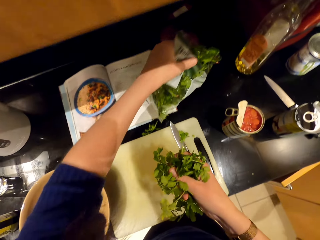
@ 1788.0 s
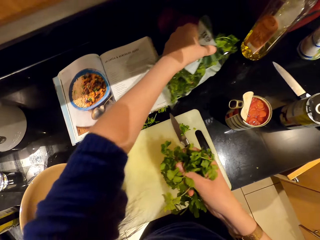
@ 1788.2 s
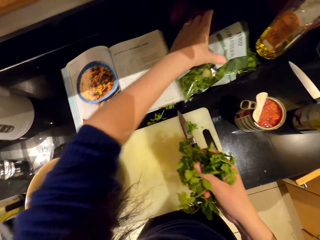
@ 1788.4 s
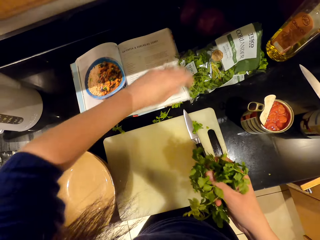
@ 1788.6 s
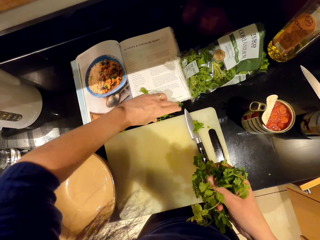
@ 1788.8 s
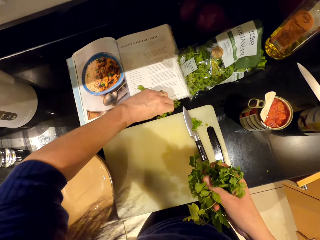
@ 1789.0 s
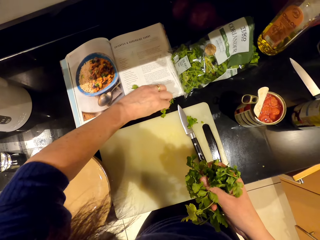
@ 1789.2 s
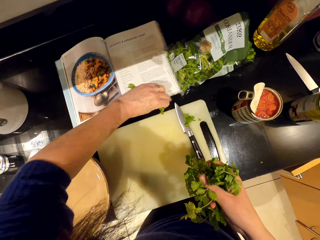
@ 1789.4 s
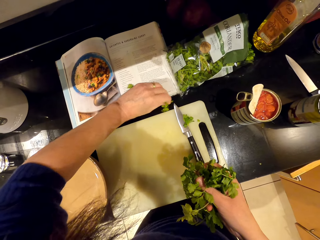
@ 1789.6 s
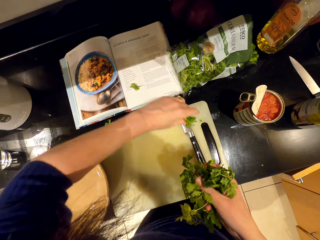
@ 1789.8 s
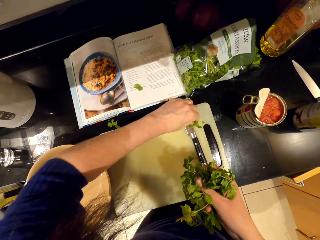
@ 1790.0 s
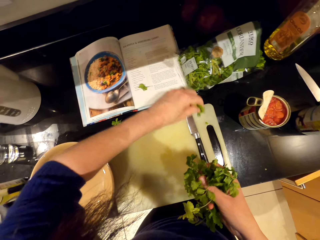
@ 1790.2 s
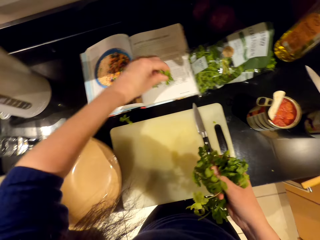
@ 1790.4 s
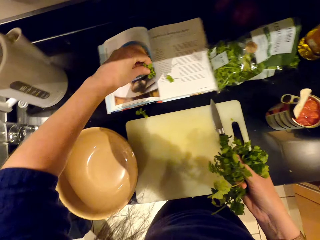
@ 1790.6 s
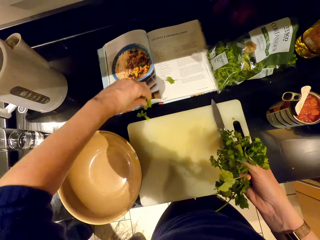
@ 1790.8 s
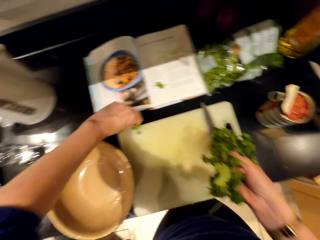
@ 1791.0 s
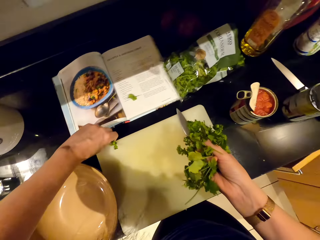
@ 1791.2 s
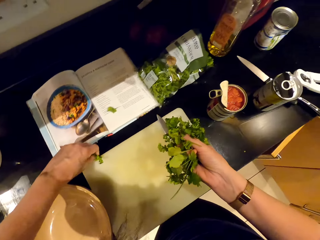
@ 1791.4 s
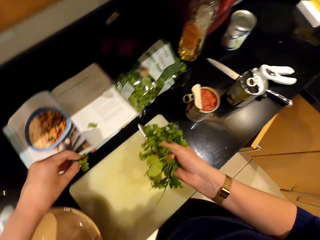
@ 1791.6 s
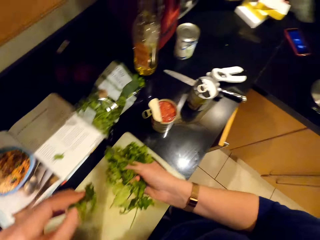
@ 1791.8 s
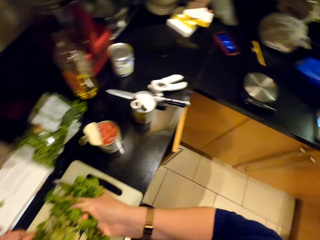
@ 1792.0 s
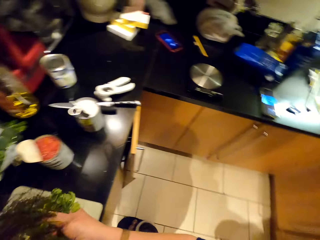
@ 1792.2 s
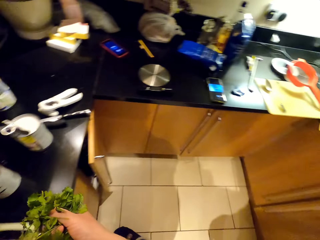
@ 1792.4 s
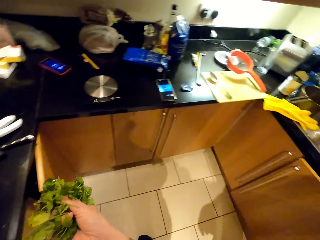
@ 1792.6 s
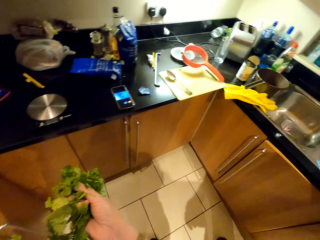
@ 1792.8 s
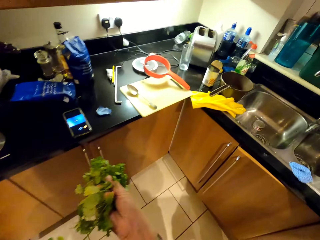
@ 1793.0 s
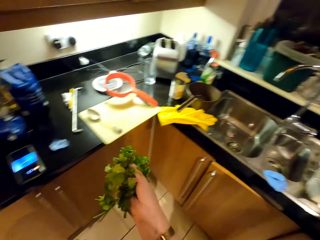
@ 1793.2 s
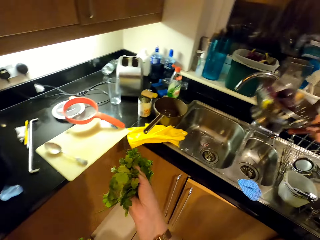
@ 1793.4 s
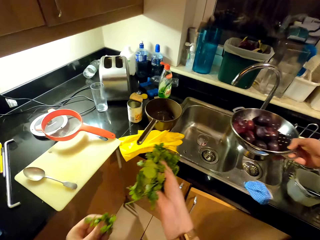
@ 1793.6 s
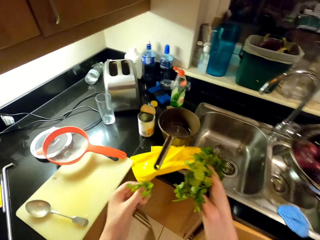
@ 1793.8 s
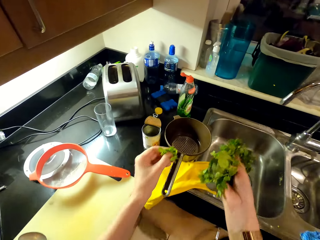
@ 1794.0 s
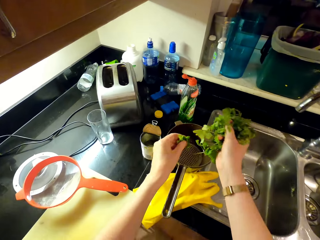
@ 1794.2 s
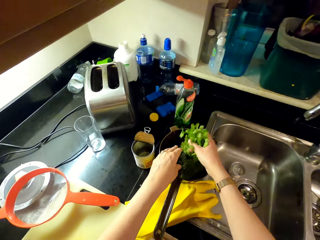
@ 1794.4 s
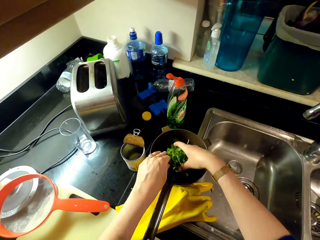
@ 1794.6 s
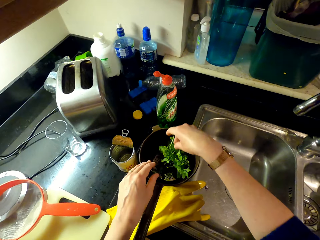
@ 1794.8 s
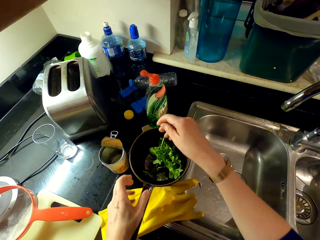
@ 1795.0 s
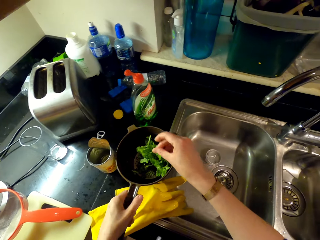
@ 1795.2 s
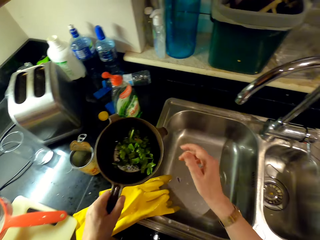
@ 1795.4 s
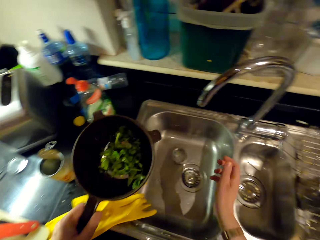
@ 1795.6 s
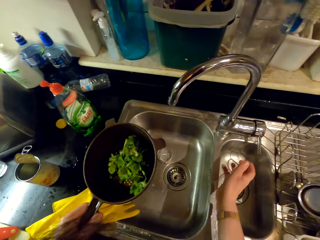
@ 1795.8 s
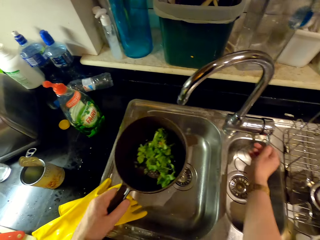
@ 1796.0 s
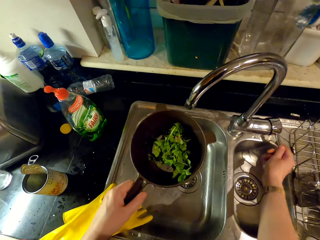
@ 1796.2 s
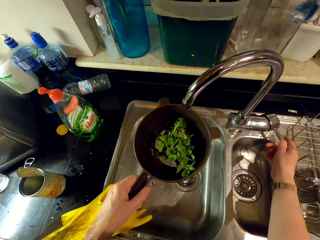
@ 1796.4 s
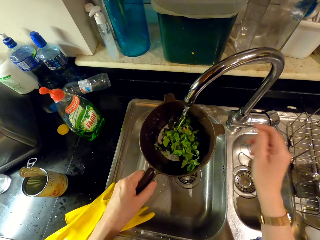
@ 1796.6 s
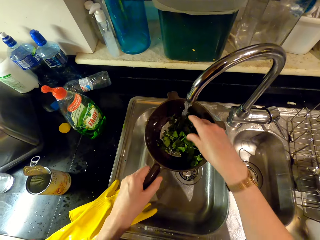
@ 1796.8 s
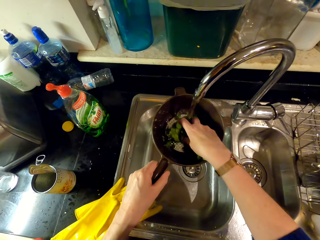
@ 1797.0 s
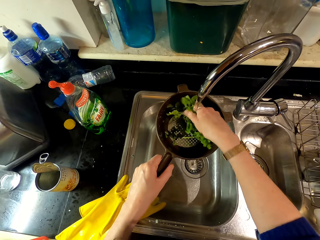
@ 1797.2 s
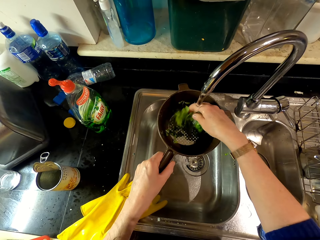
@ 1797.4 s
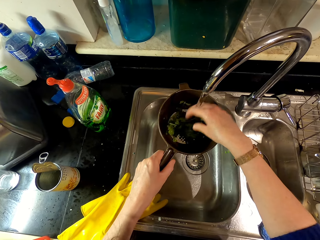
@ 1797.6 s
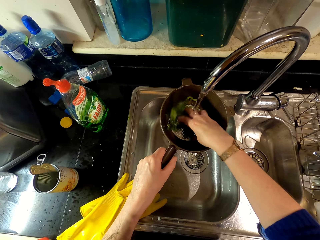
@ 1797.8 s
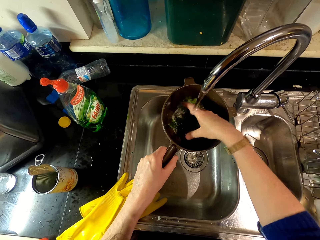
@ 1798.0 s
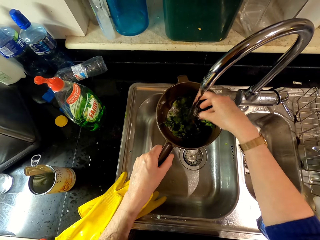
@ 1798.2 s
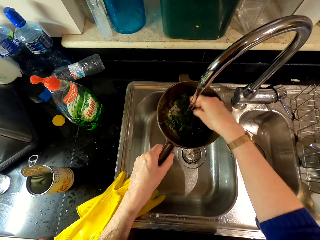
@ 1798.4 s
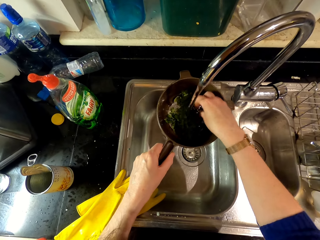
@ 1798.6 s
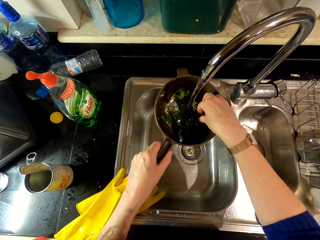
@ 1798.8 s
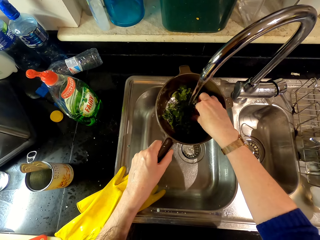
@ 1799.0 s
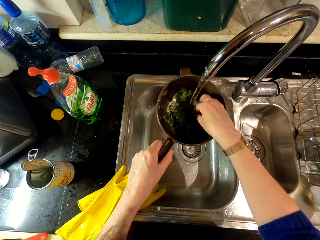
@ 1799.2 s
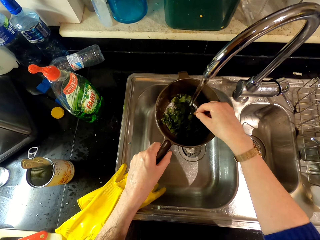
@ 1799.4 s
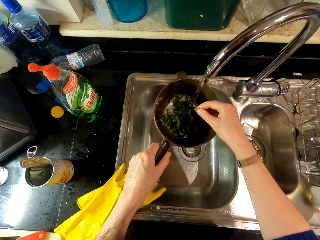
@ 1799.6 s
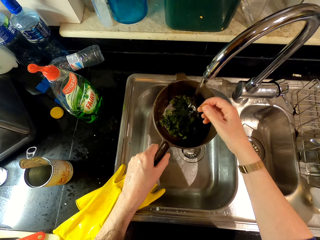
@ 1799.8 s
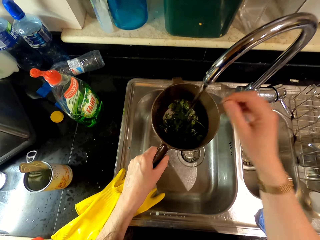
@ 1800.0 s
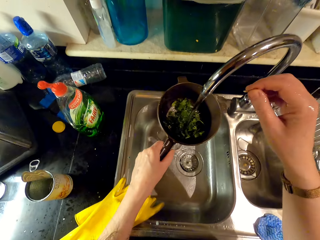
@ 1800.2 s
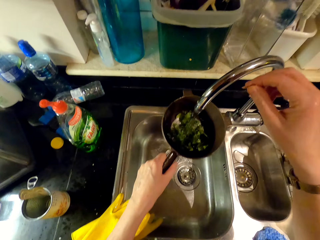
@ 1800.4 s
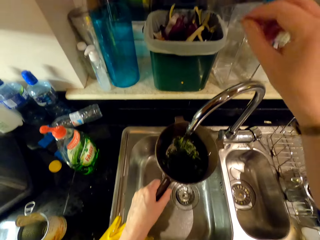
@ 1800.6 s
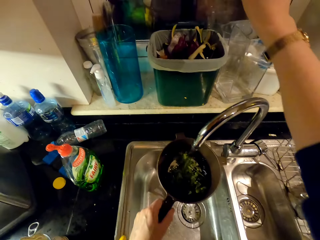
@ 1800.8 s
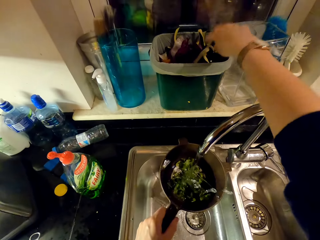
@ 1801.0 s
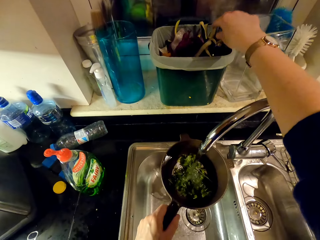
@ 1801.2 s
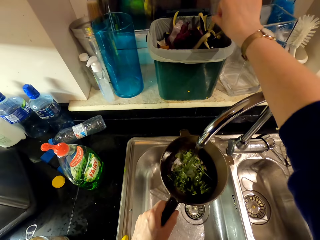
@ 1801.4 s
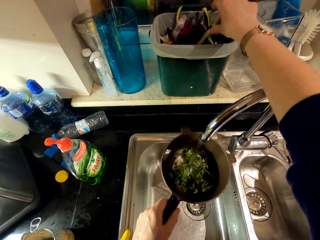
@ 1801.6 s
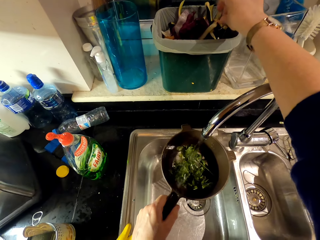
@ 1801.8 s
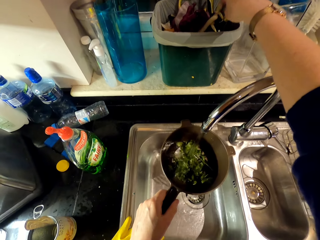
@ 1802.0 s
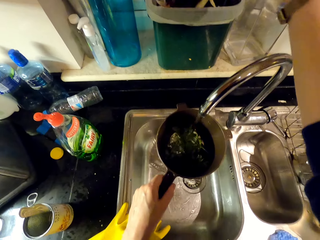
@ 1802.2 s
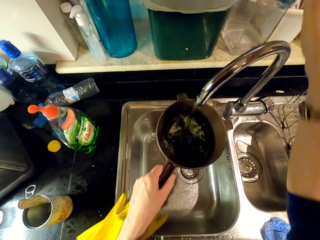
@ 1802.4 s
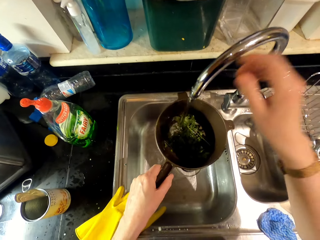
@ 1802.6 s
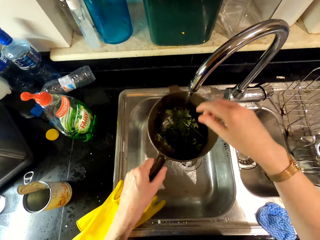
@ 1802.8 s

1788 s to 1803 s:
The camera wearer puts the nylon paper aside. They pick up the vegetables. They walk around. They put the coriander leaves in the strainer or colander. They pick up the colander. They open the tap. They rinse the coriander leaves. They pick up waste. They throw the waste in the bin.

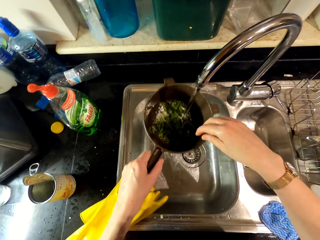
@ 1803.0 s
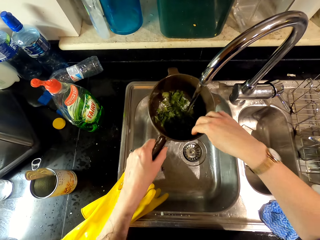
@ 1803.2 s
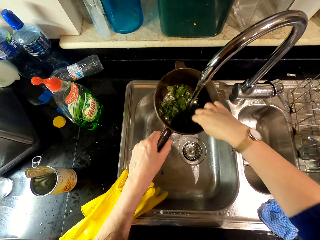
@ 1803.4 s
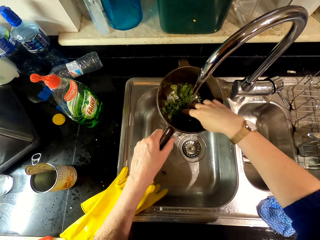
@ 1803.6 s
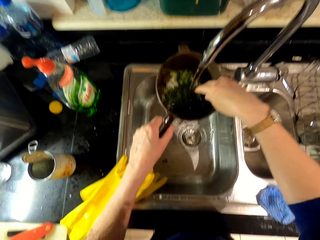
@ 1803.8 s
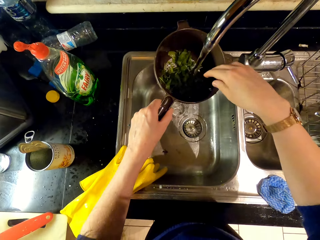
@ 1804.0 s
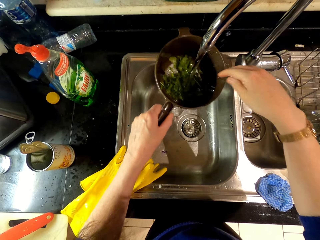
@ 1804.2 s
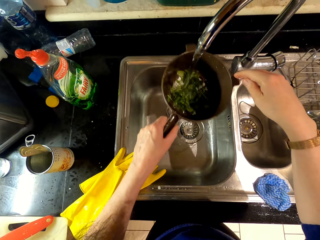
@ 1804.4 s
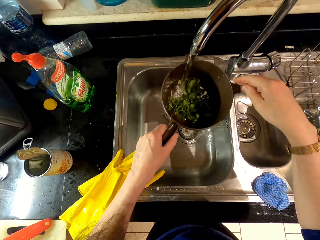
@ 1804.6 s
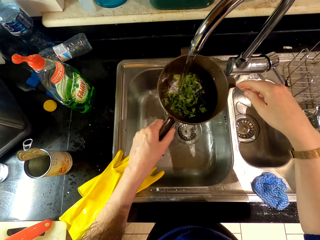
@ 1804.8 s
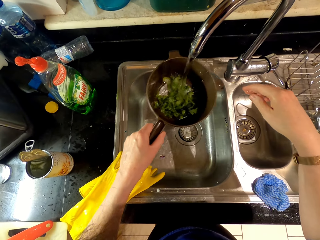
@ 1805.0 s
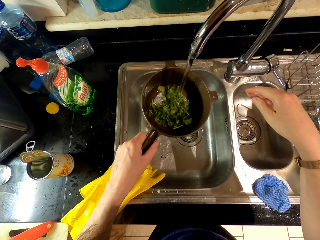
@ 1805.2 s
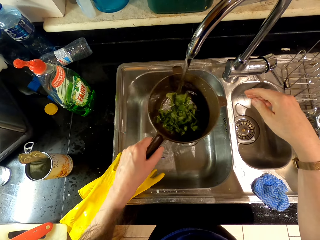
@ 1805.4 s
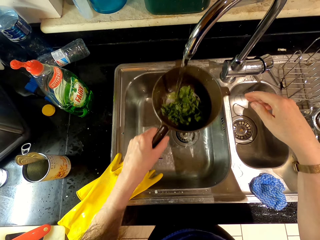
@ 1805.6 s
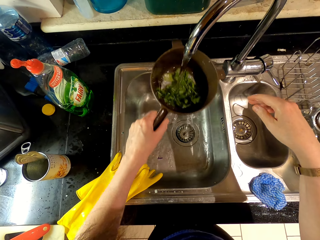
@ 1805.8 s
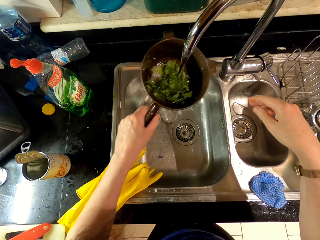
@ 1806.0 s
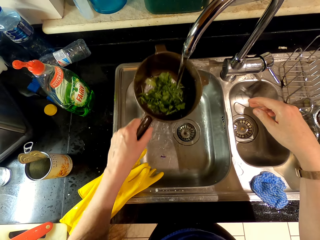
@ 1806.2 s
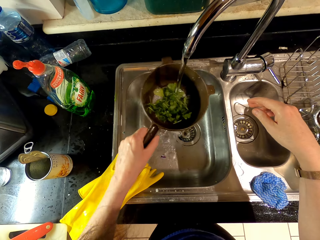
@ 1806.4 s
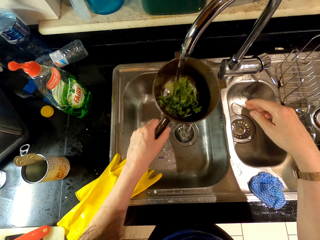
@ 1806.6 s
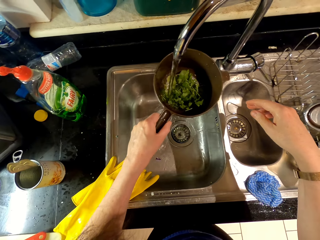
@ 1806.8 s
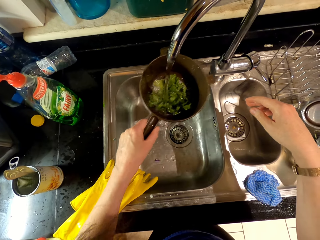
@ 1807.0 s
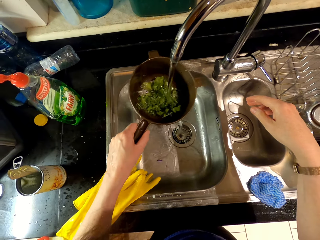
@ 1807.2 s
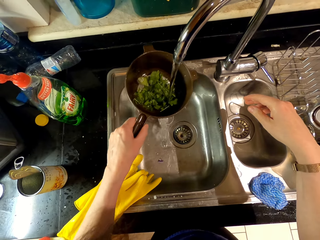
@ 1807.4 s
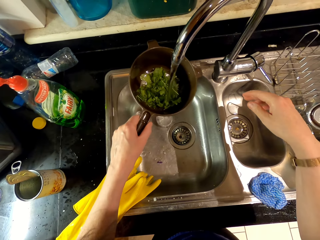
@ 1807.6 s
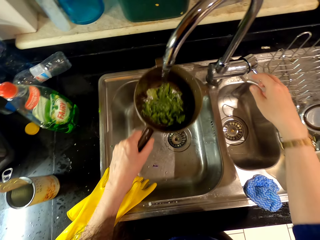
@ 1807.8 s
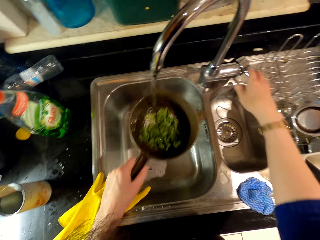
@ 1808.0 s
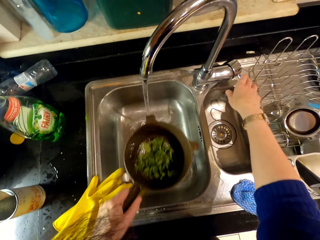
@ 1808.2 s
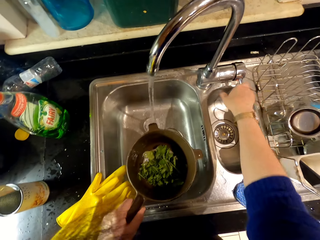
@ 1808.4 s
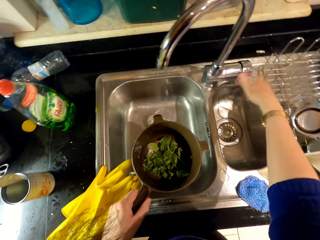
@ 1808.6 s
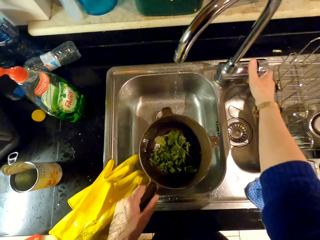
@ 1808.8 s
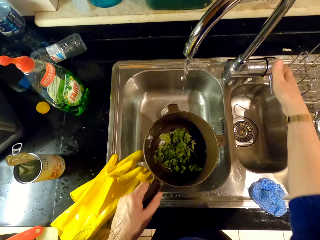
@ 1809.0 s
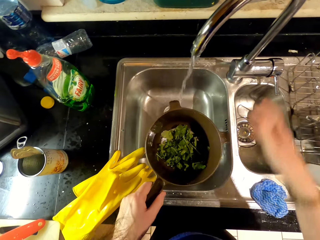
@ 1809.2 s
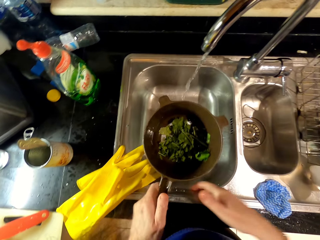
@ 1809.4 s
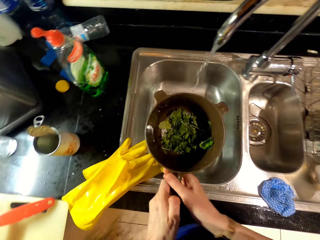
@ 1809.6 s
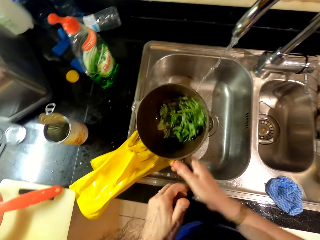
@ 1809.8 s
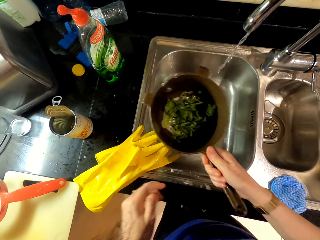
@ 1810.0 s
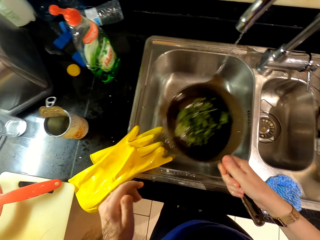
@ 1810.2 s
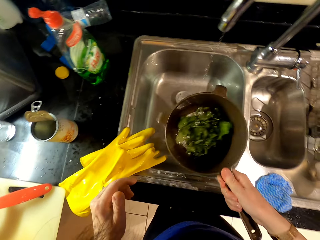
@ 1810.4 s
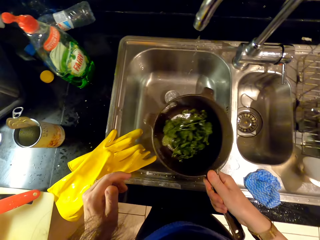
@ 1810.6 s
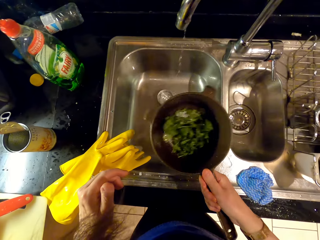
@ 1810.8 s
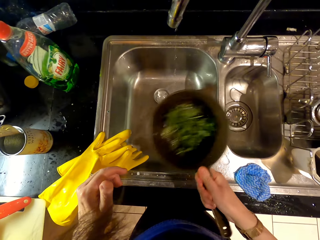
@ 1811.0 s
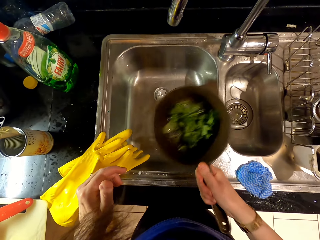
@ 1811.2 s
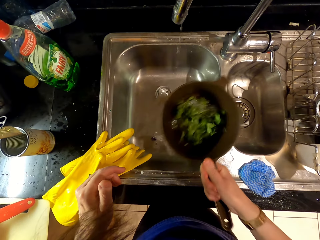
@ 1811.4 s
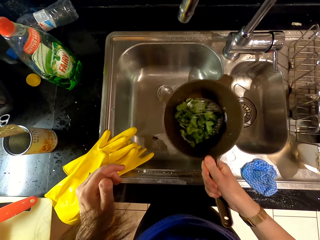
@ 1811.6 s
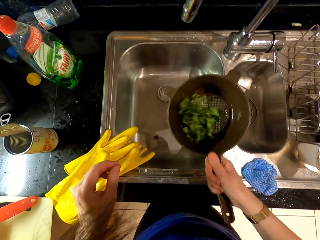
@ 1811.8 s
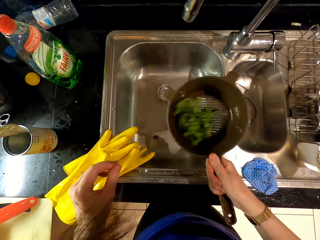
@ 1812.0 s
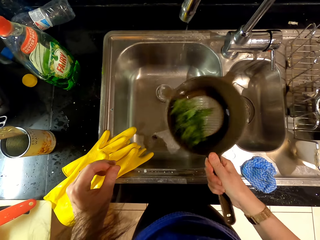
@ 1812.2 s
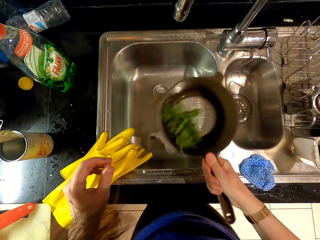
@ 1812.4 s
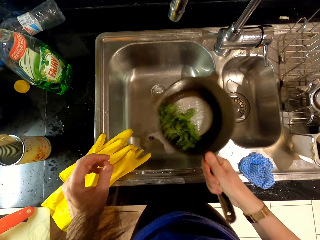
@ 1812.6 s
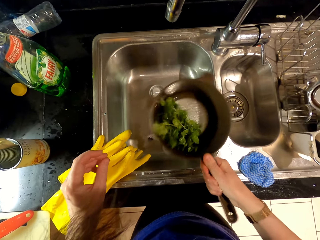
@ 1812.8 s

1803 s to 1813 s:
The camera wearer closes the tap. They shake the water off the strainer.
